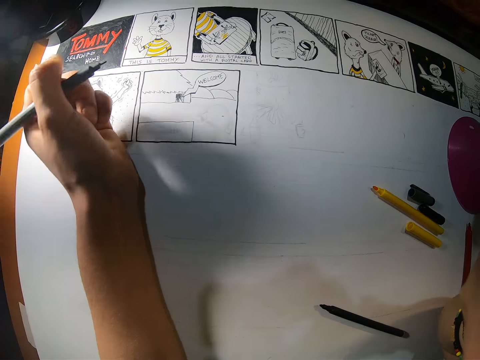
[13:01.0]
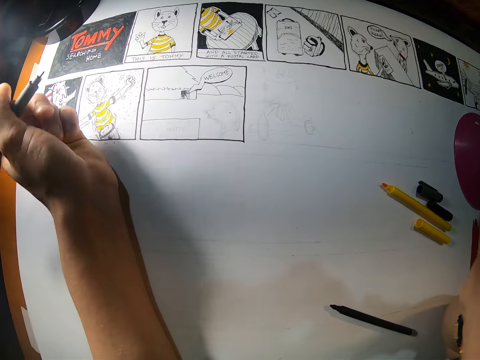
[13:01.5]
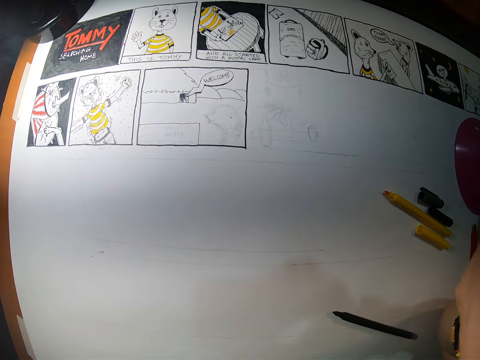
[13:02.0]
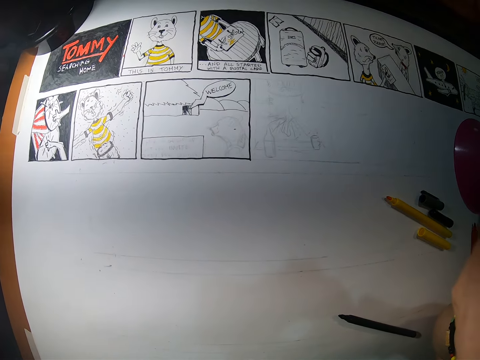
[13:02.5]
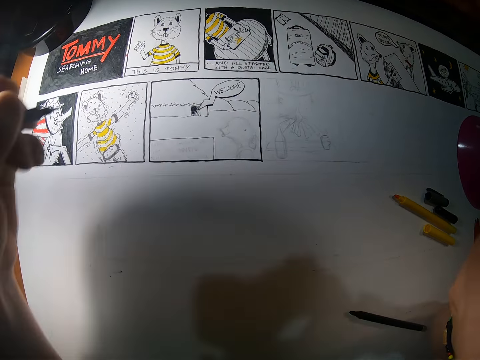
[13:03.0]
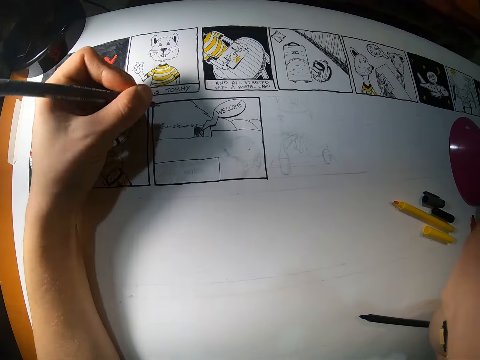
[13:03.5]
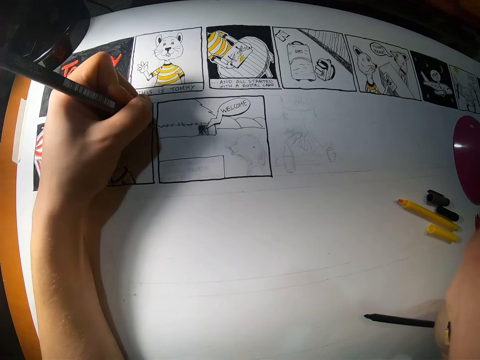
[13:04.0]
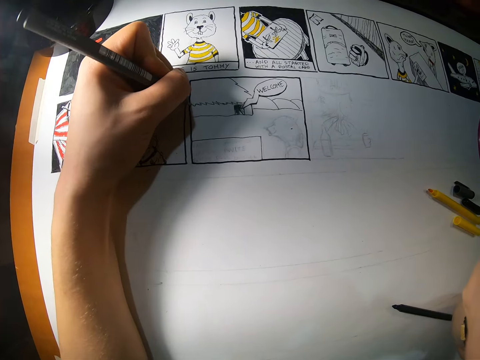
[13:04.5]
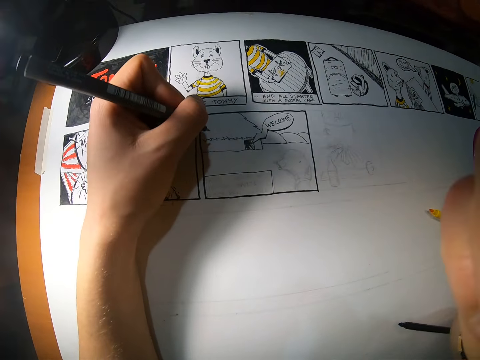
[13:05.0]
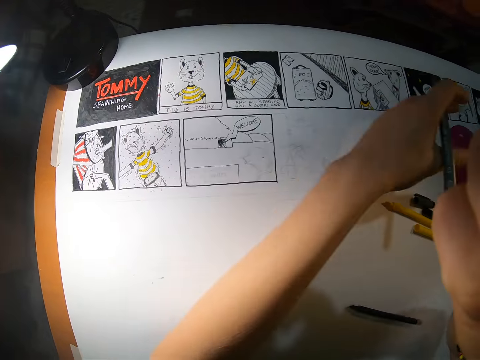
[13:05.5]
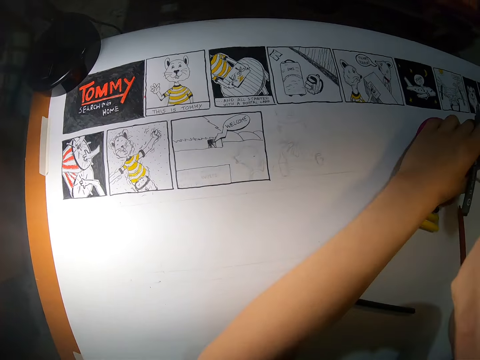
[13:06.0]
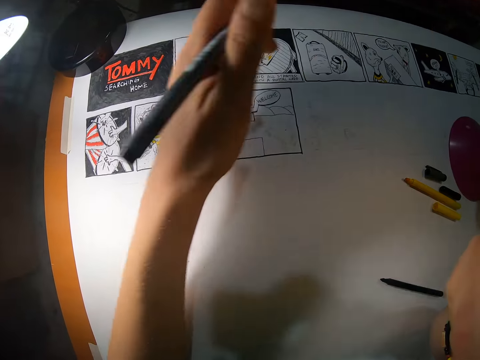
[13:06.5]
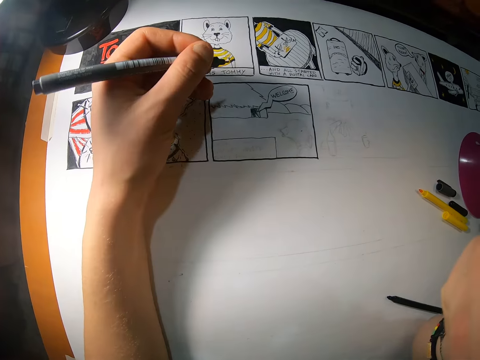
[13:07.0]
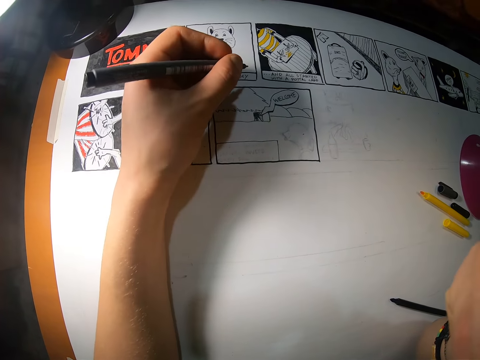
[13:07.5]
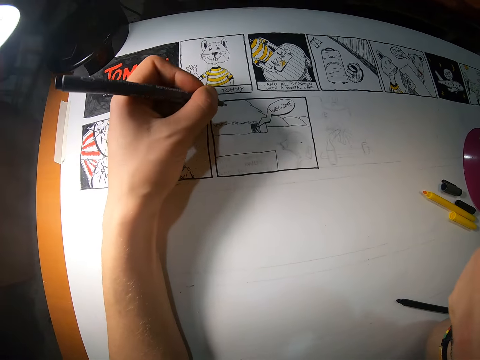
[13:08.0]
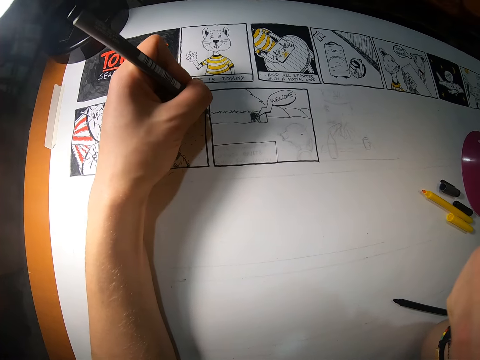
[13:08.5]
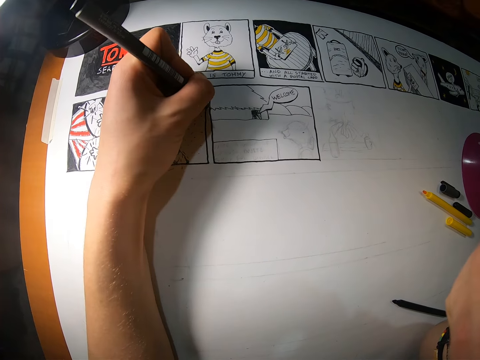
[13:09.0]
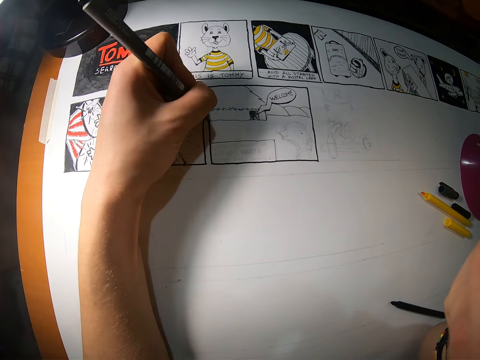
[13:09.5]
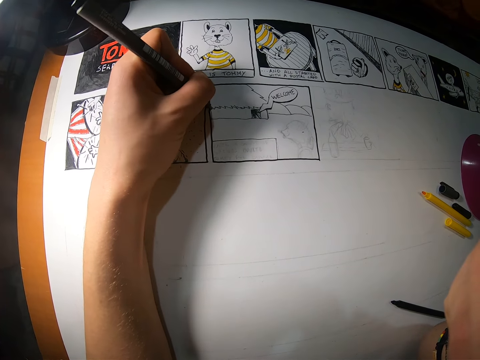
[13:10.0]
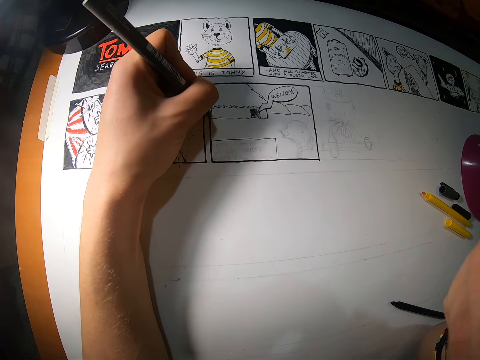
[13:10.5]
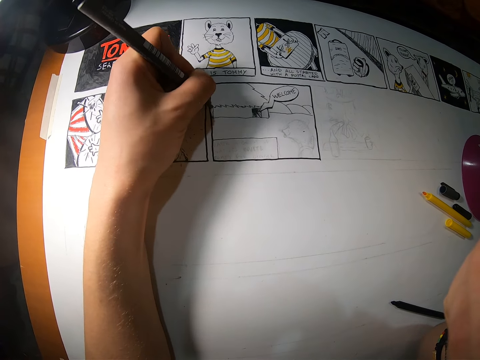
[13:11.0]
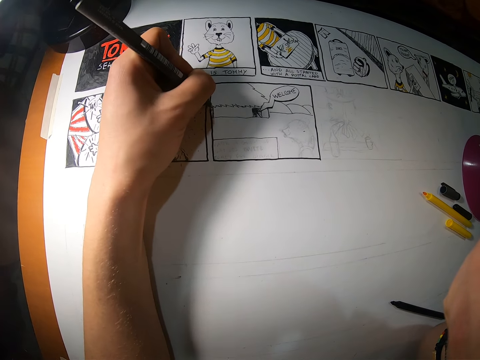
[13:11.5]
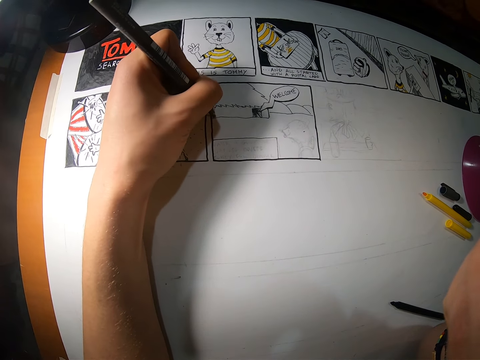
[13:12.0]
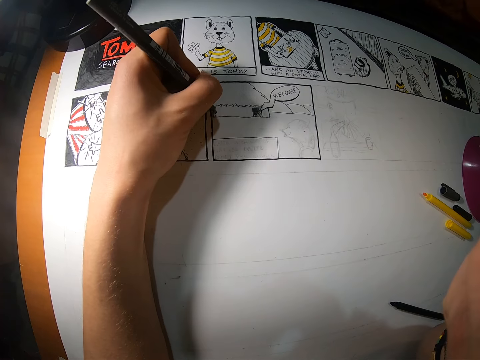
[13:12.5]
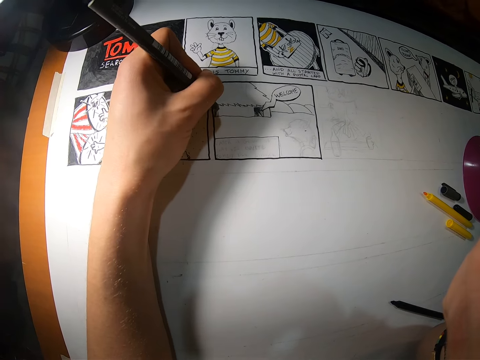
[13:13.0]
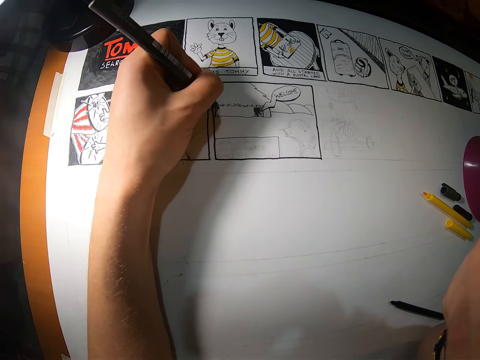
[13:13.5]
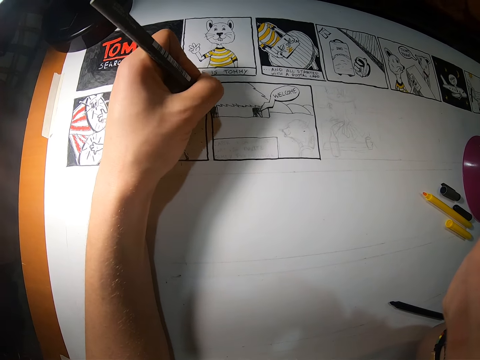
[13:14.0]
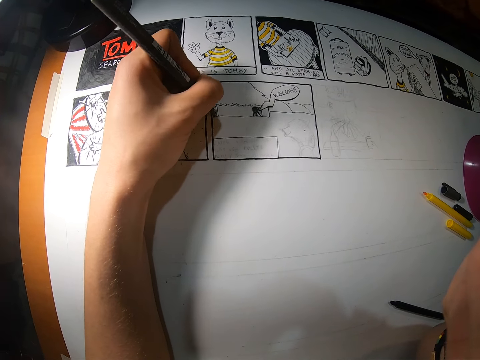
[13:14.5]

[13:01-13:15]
The camera wearer touches his face with his left hand. He draws with the colored pencil on the drawing board with his left hand. He adjusts a sketch holder with his left hand. He touches a crayon on a book. He draws with the colored pencil on the drawing board with his left hand.

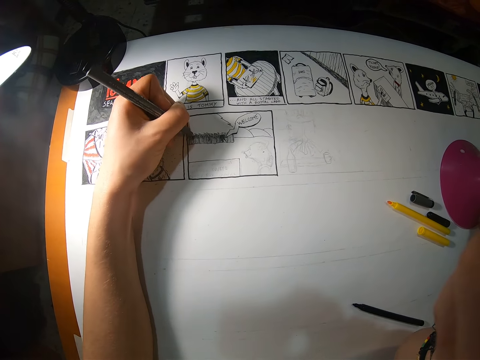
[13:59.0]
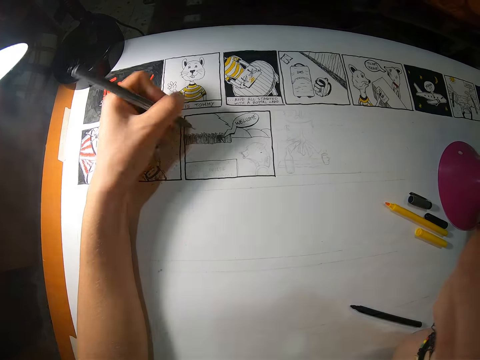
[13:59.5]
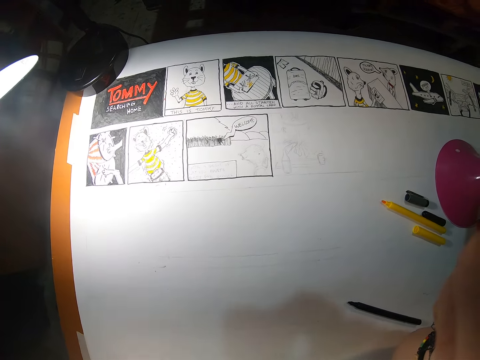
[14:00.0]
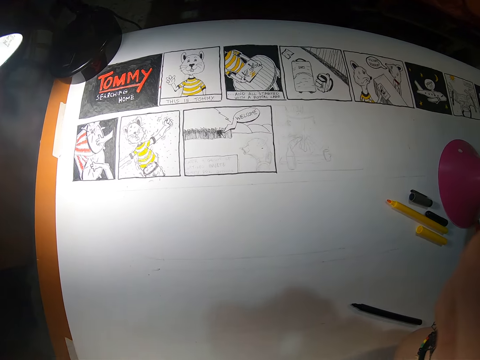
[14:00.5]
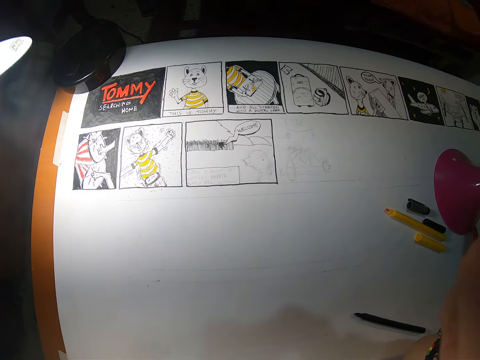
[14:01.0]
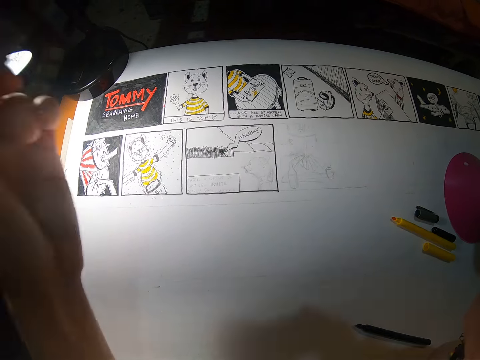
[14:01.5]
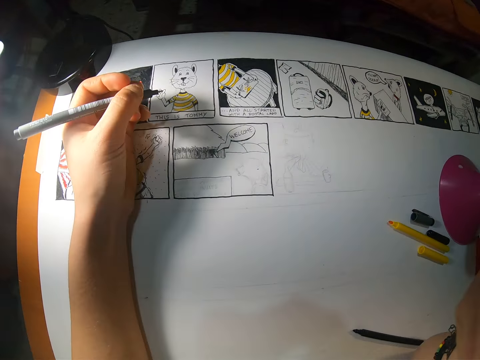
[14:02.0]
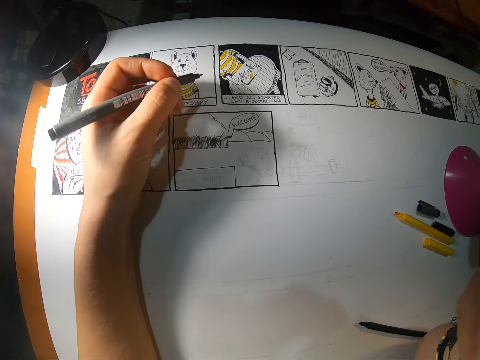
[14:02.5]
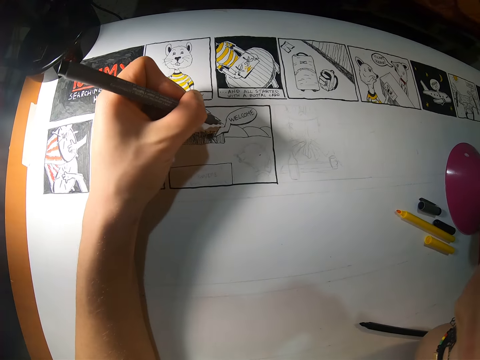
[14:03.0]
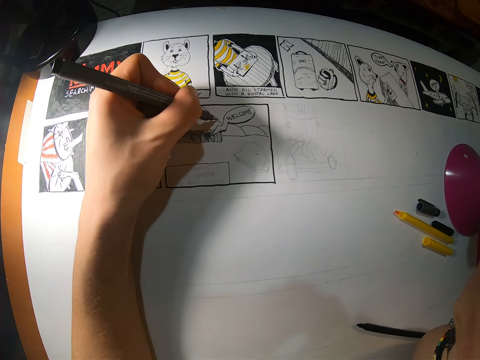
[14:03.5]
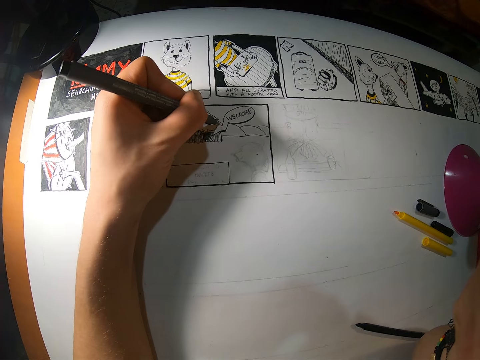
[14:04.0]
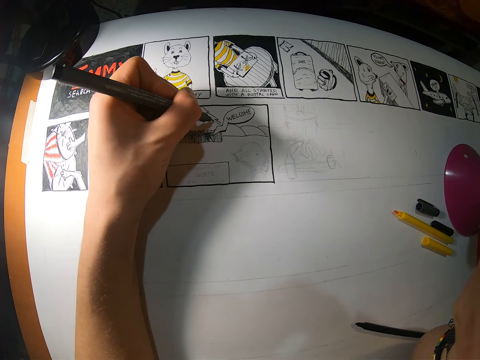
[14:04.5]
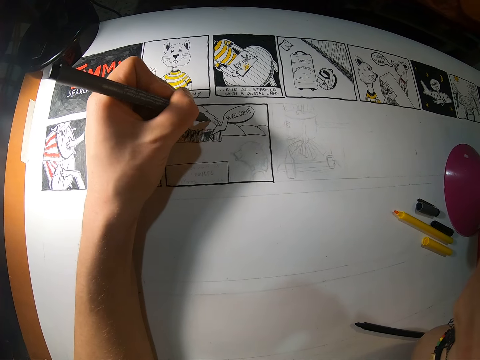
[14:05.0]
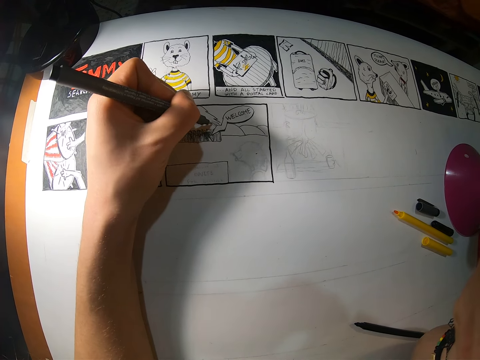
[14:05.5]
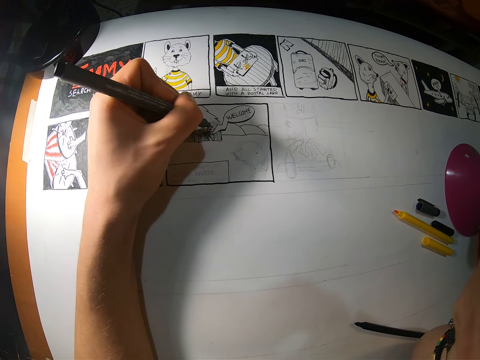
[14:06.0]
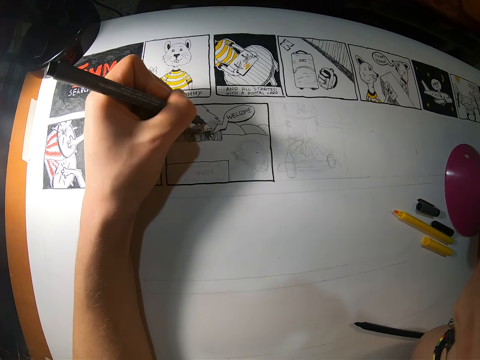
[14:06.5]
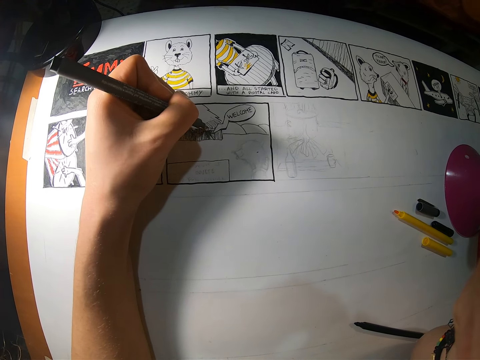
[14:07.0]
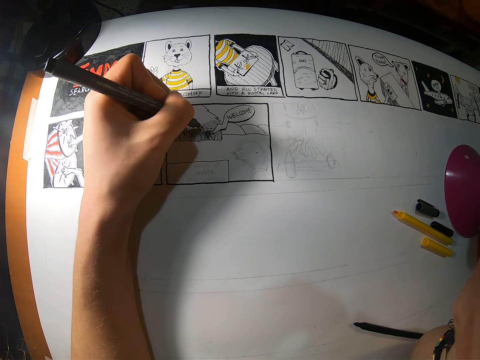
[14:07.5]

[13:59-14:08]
The camera wearer folds their hand. They draw on the paper.
